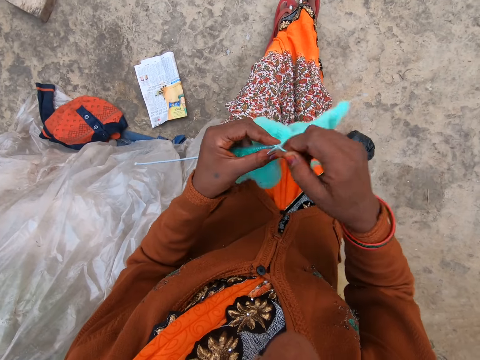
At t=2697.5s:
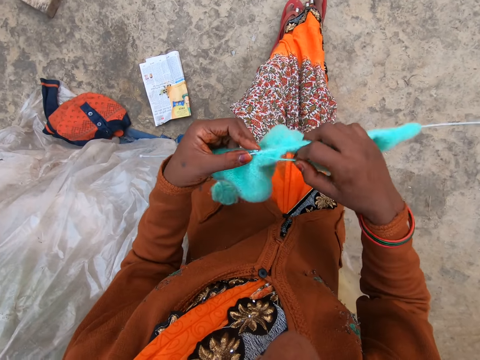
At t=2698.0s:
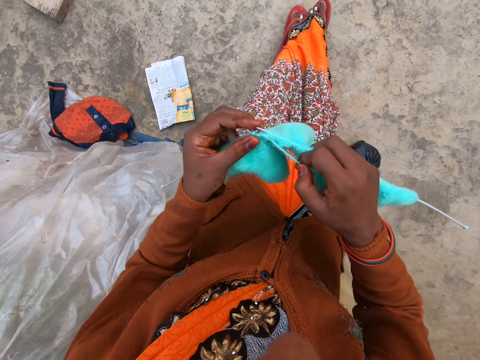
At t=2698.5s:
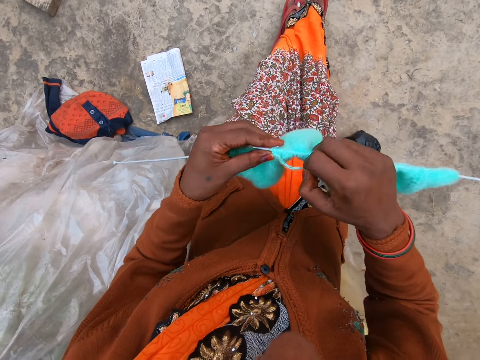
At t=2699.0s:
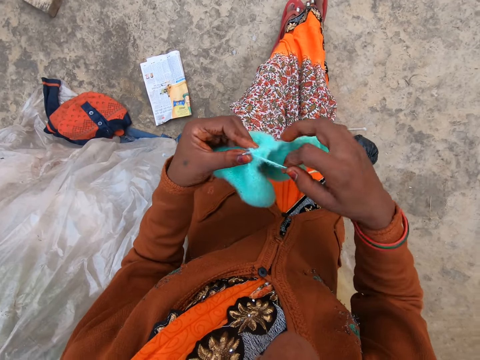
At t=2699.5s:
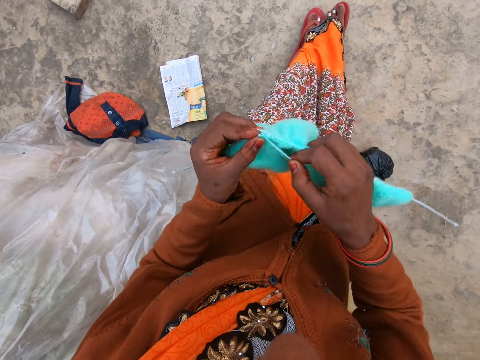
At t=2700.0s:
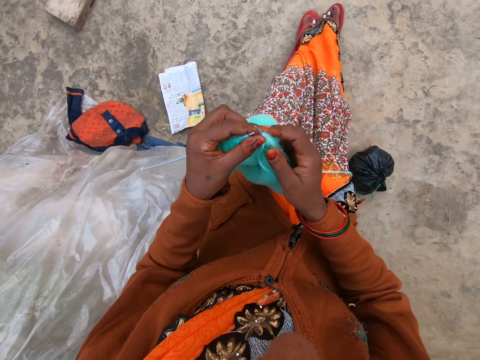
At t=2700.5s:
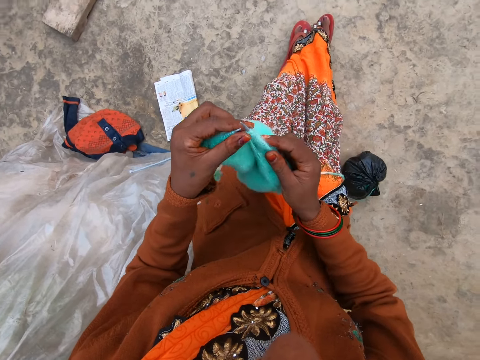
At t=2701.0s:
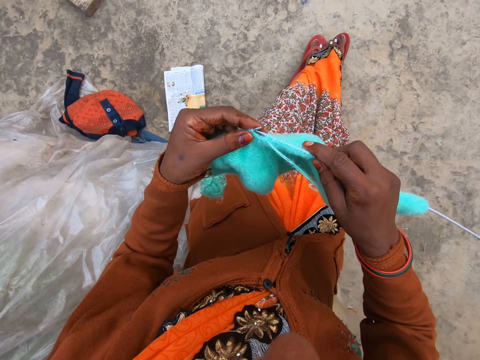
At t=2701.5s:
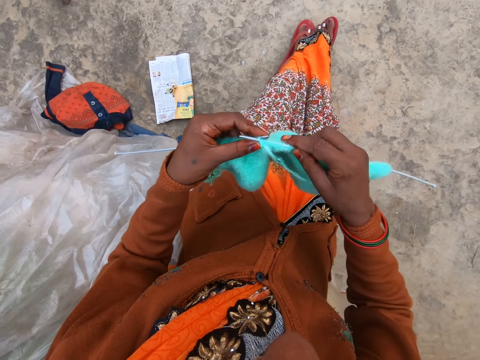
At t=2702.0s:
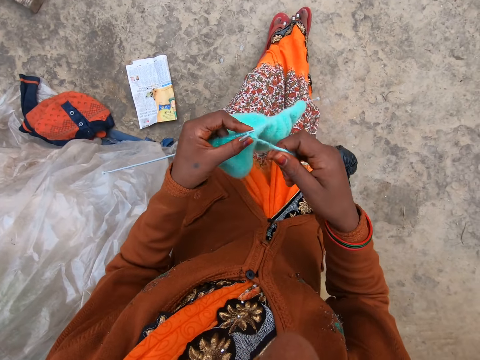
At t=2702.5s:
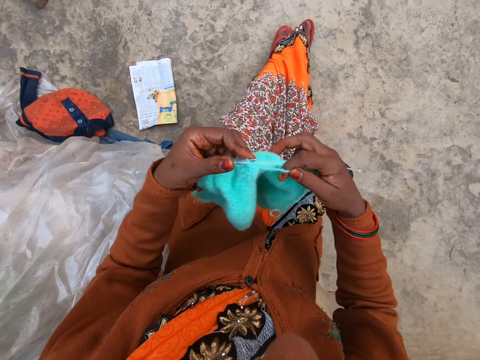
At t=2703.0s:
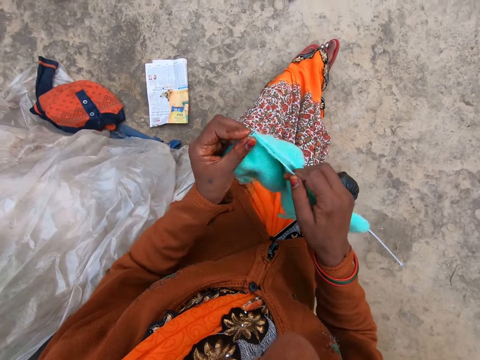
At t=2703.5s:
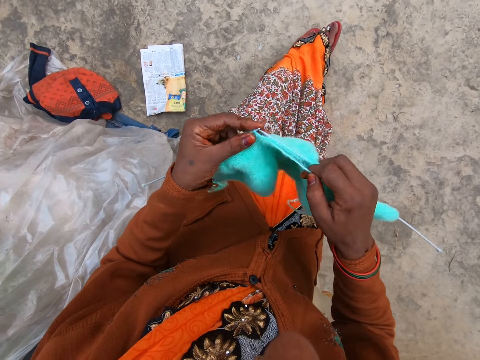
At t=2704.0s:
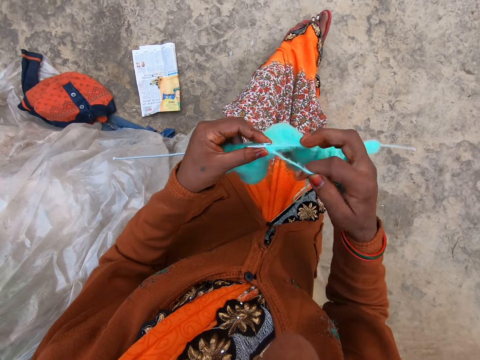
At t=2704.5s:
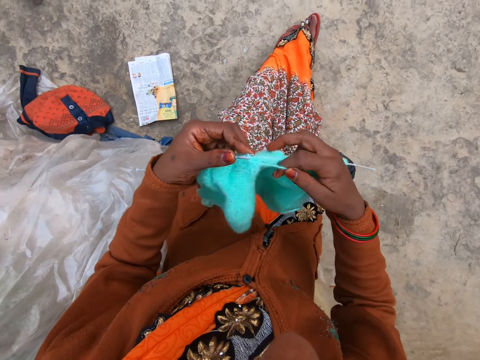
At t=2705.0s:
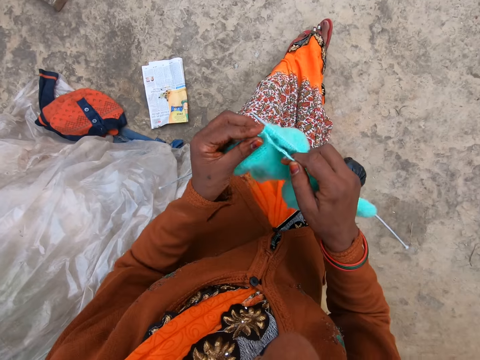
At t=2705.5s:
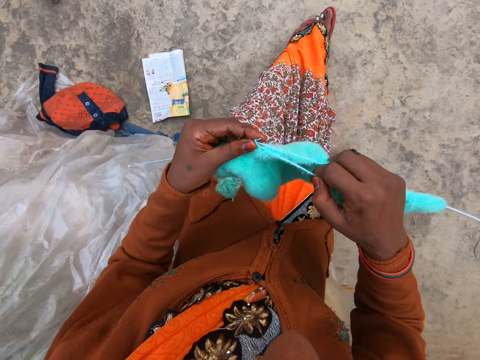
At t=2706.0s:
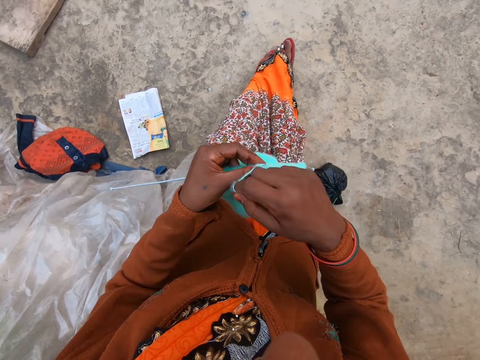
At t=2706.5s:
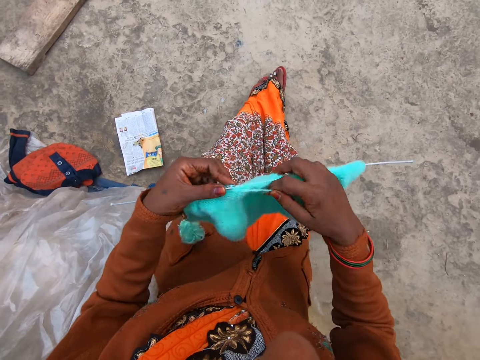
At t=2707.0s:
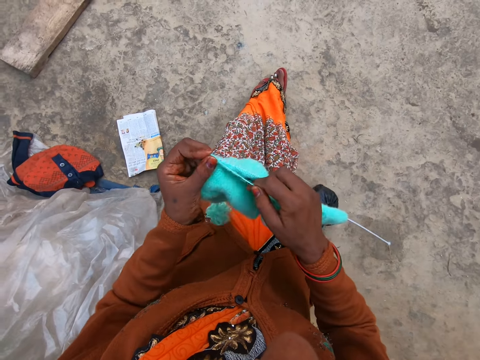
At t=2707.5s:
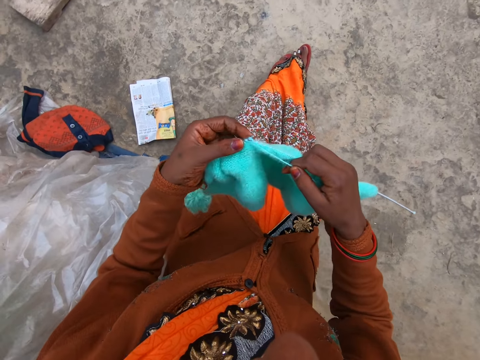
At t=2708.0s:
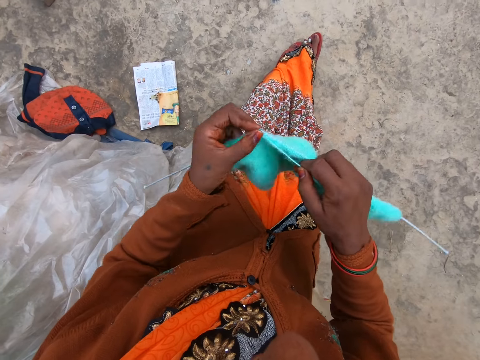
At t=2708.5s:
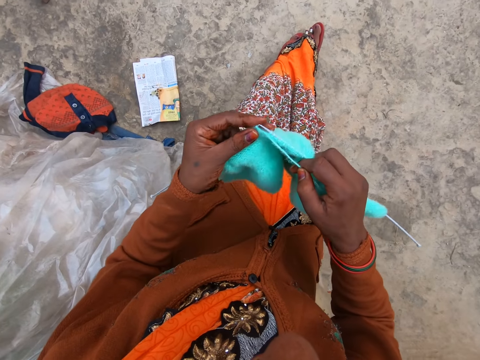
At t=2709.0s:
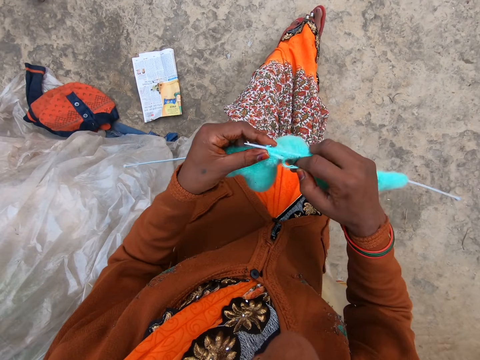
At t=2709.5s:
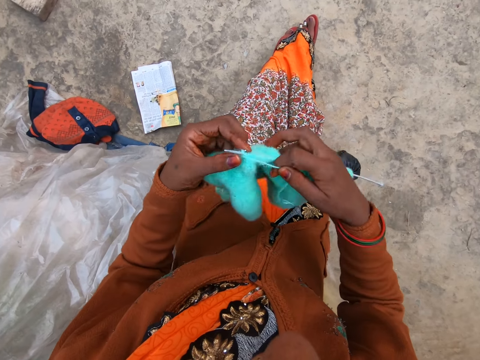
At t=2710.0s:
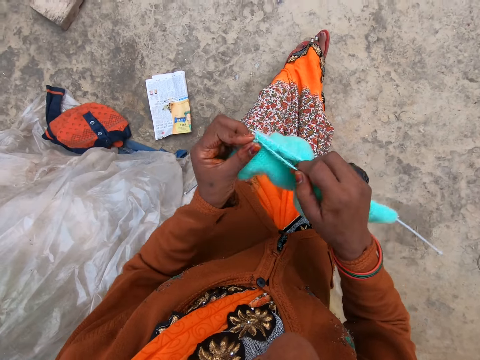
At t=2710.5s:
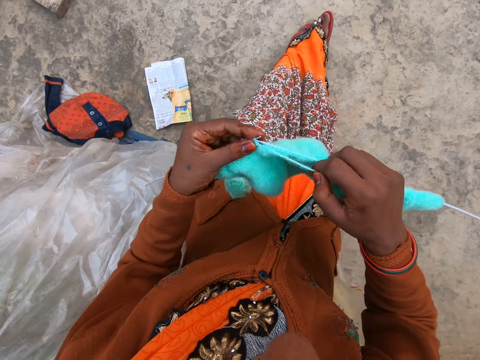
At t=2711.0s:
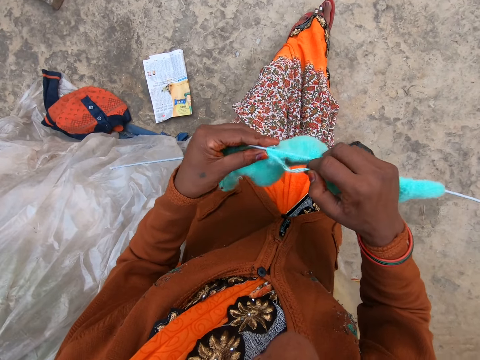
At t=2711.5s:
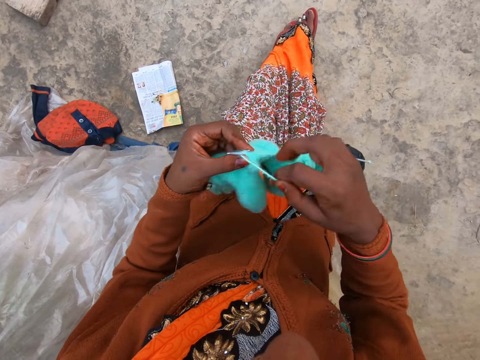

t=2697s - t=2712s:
The camera wearer pulls a knitted fabric on a needle. They knit.

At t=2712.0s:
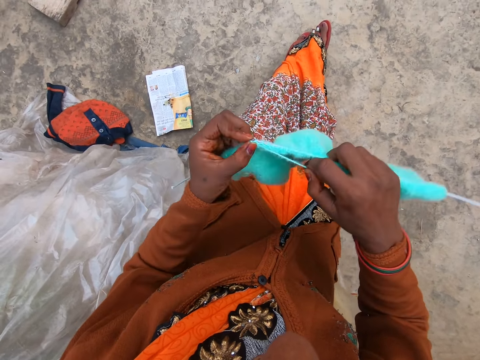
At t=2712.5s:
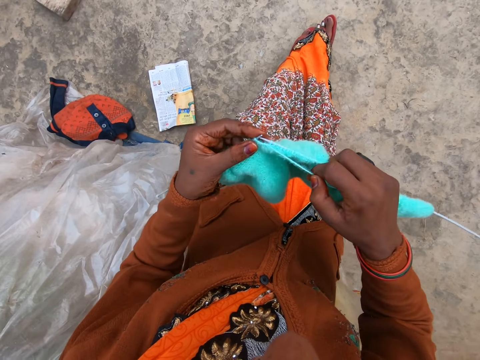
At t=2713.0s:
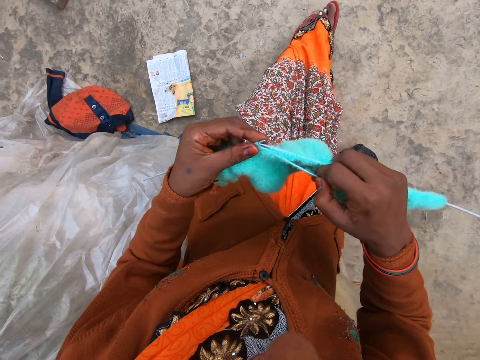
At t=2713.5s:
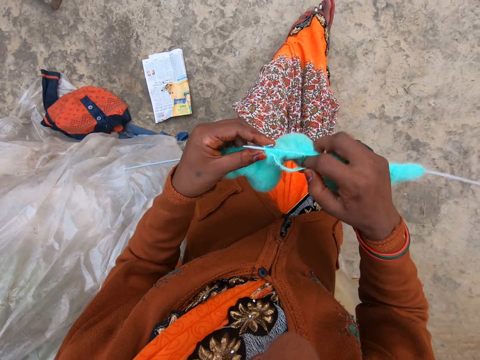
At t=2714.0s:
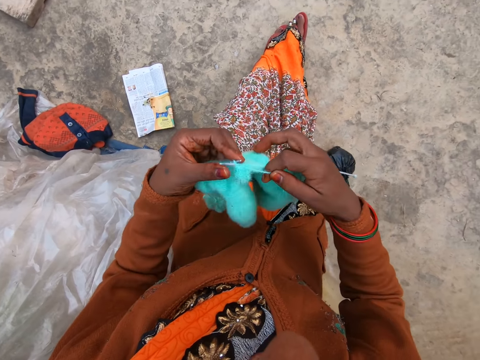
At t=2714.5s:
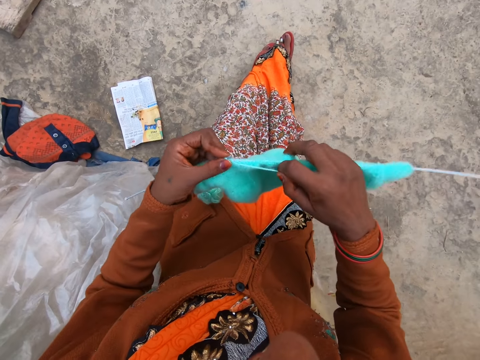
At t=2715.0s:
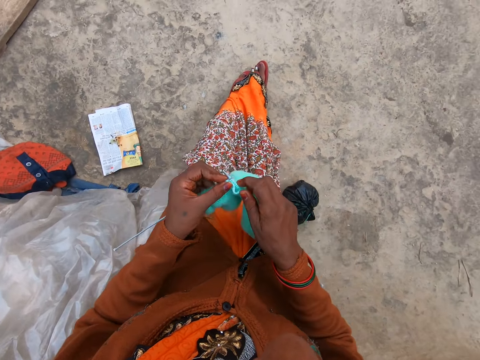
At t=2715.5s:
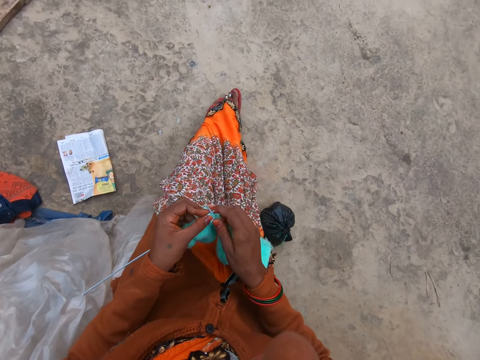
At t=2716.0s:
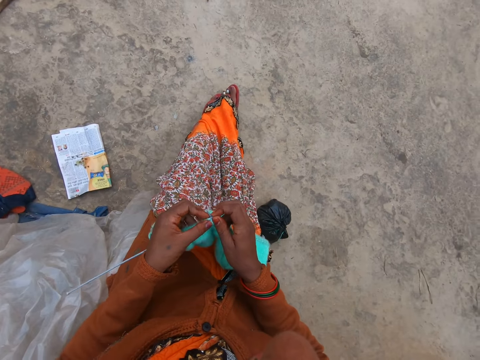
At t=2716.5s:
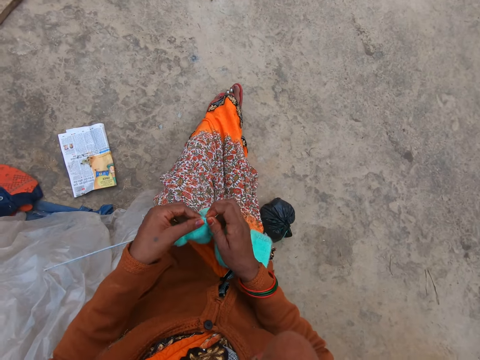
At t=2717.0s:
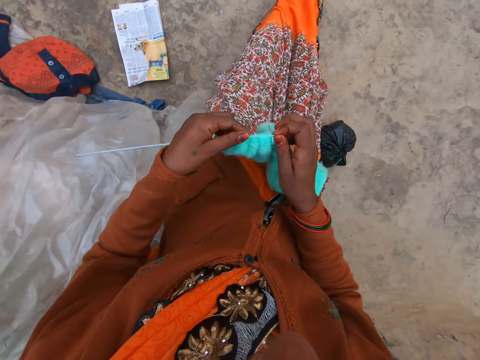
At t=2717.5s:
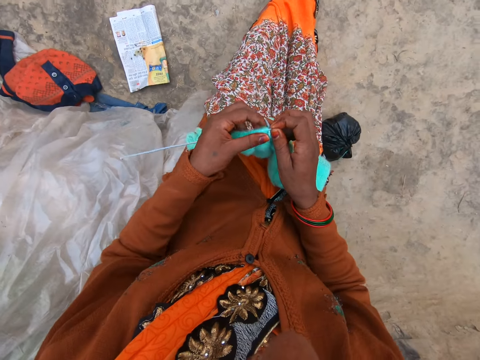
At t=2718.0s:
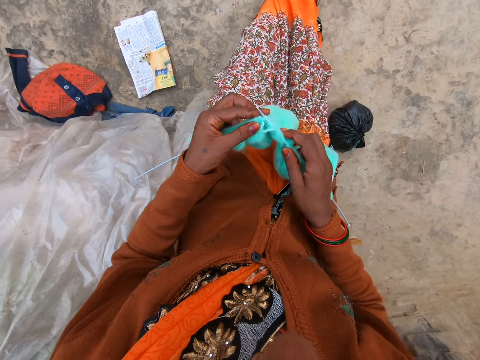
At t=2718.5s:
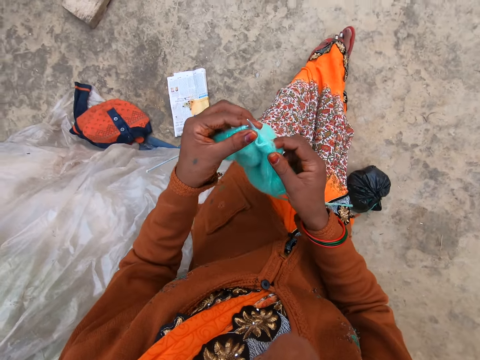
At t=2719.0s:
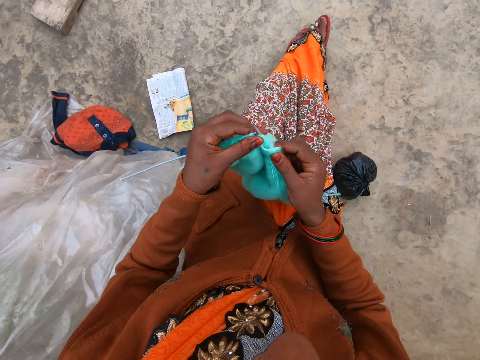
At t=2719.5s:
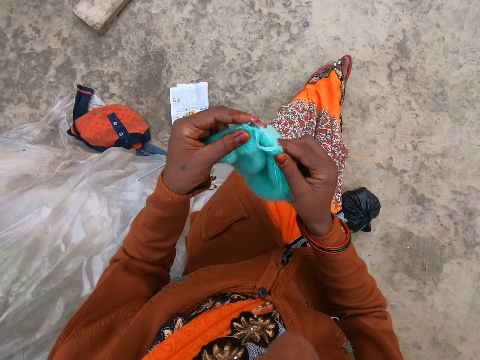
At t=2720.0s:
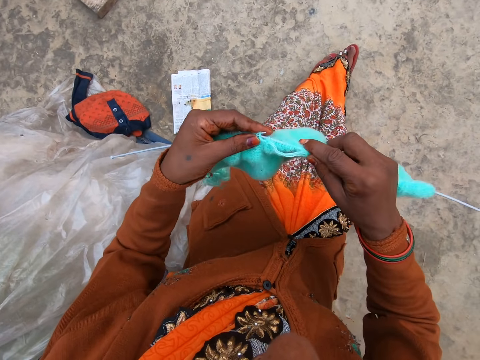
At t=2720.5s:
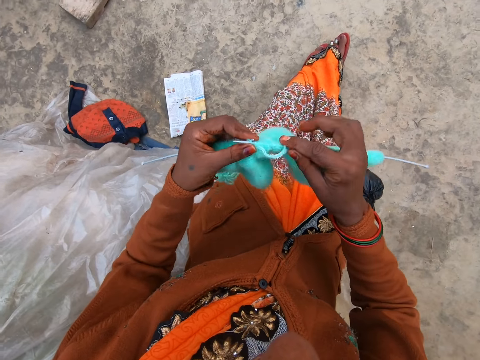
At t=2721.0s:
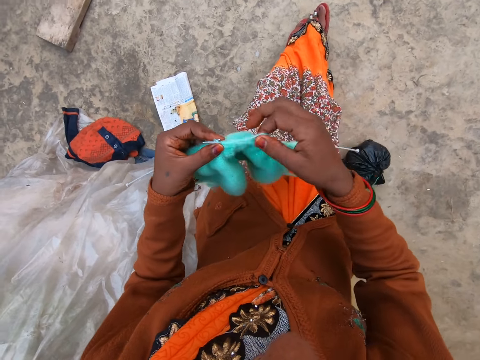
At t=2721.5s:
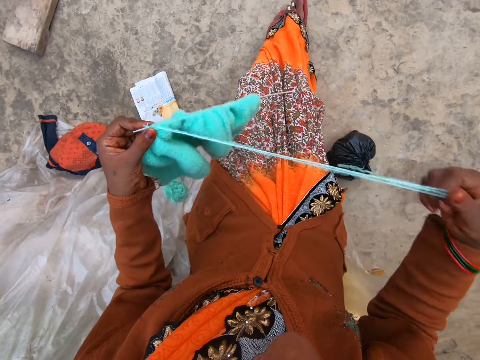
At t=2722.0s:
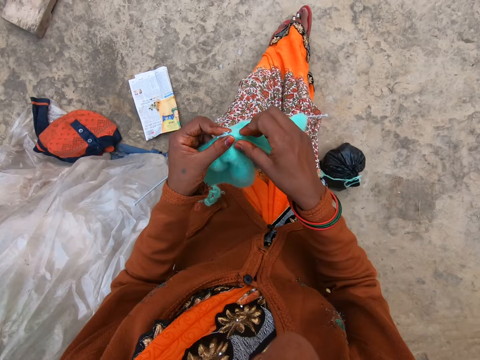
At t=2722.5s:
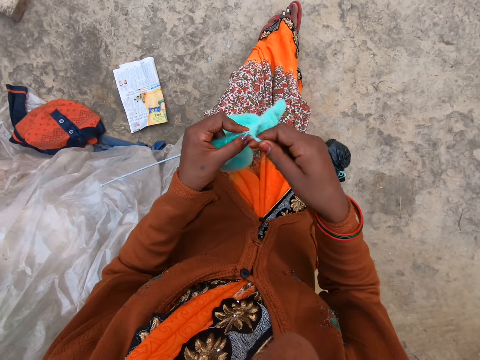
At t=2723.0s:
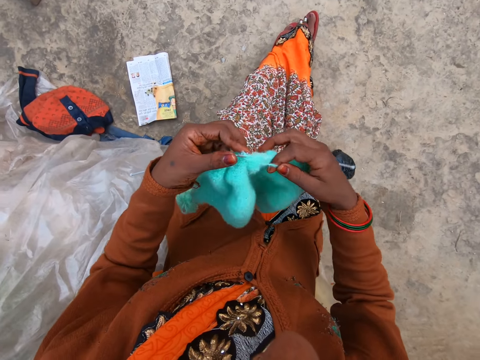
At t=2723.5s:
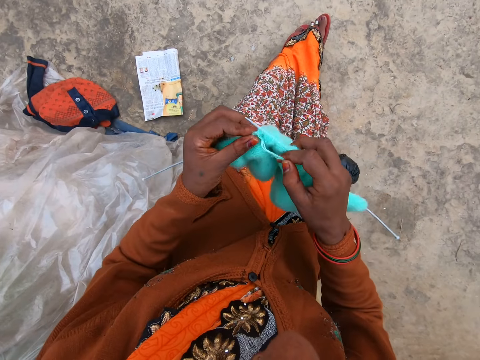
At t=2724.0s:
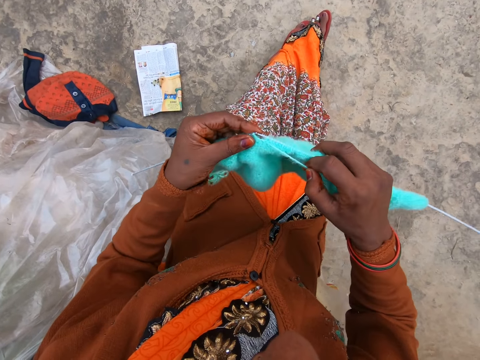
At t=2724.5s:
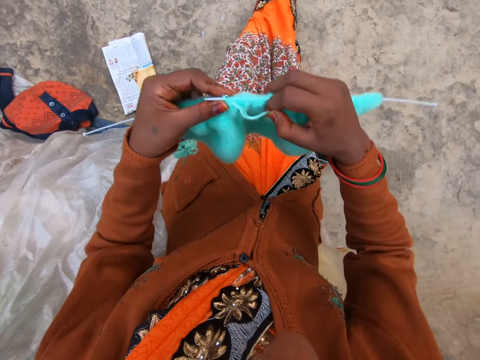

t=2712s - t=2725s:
The camera wearer places a knitted fabric on her lap. She pulls the knitted fabric on a needle. She lifts up the knitted fabric. She holds the knitted yarn and knitting pins with her left hand. She pulls the string of yarn with her right hand. She knits yarn with two knitting pins in both hands.
